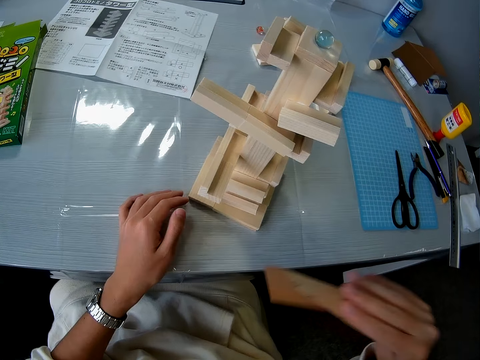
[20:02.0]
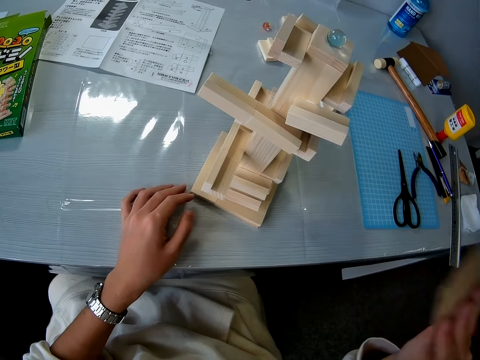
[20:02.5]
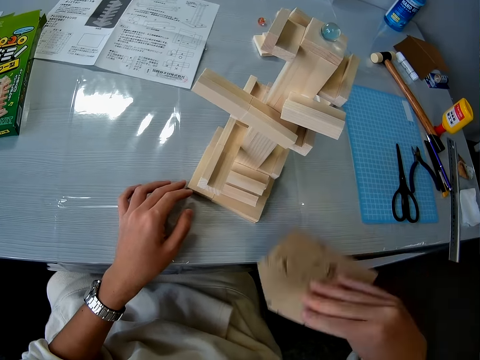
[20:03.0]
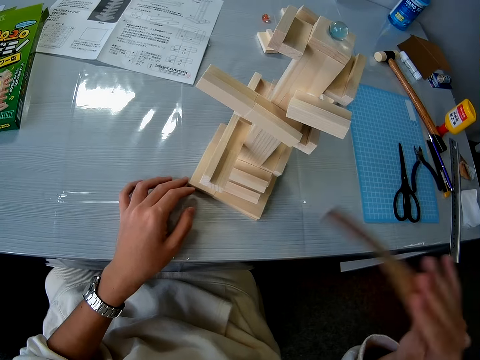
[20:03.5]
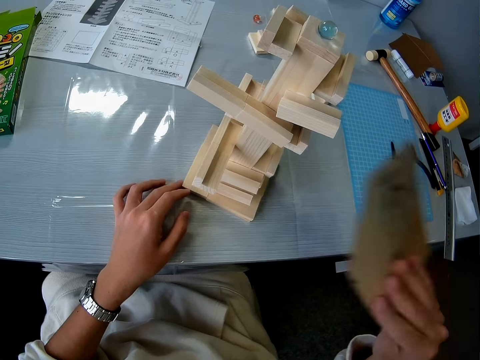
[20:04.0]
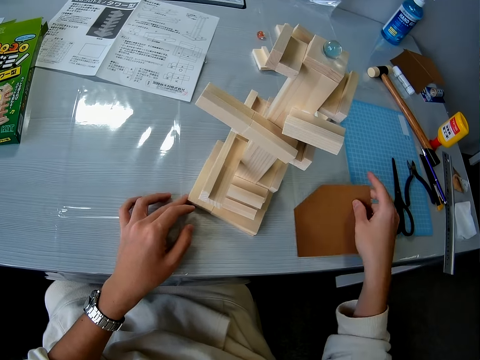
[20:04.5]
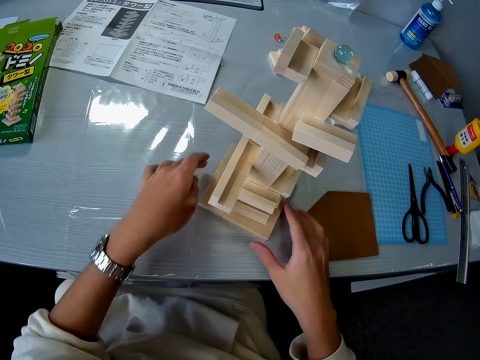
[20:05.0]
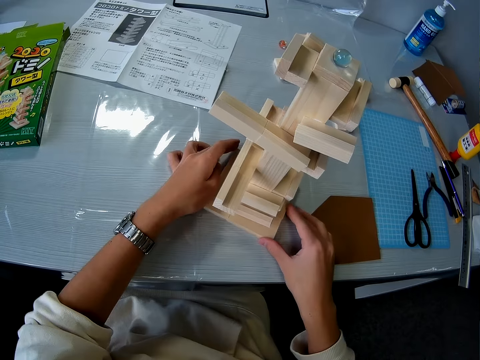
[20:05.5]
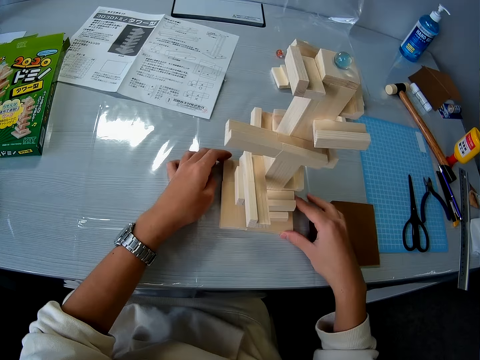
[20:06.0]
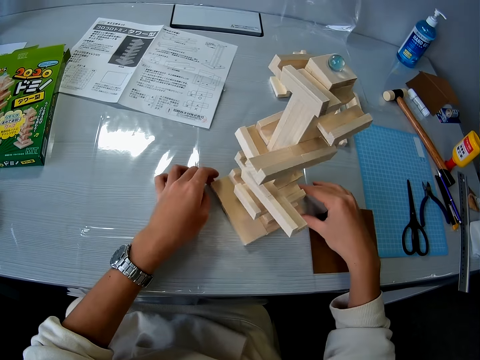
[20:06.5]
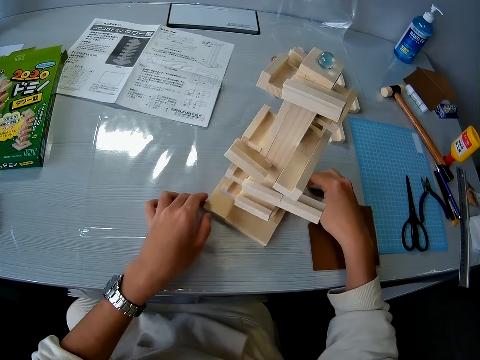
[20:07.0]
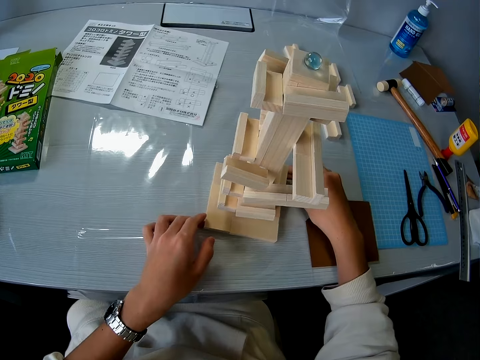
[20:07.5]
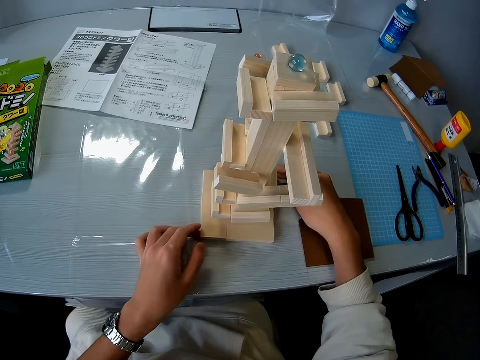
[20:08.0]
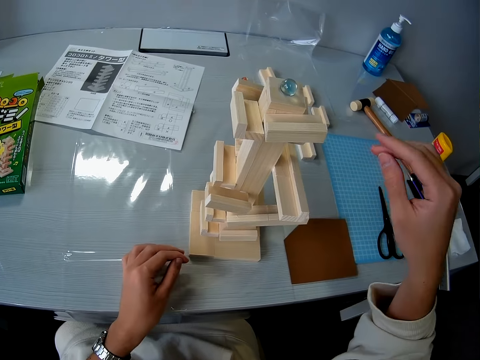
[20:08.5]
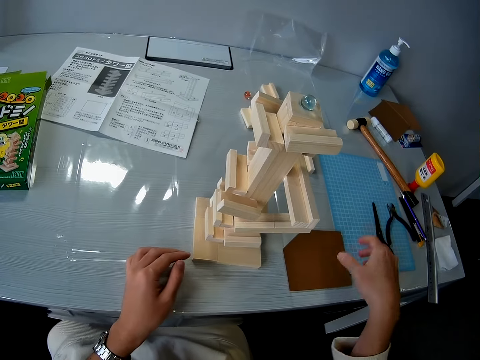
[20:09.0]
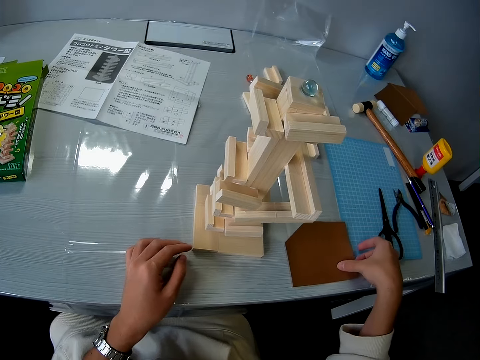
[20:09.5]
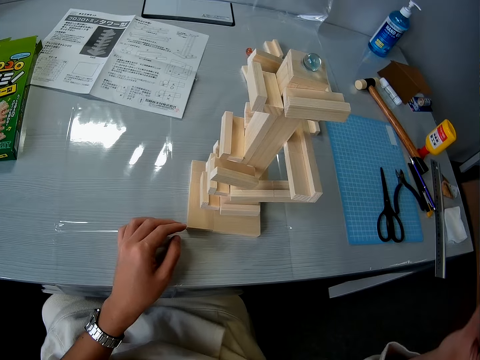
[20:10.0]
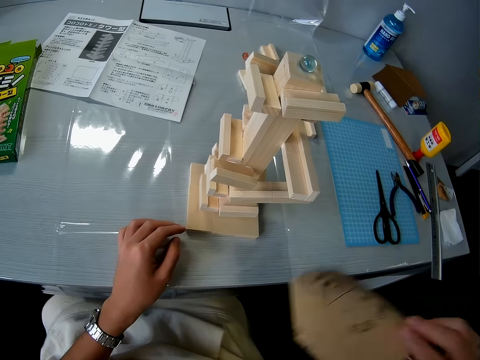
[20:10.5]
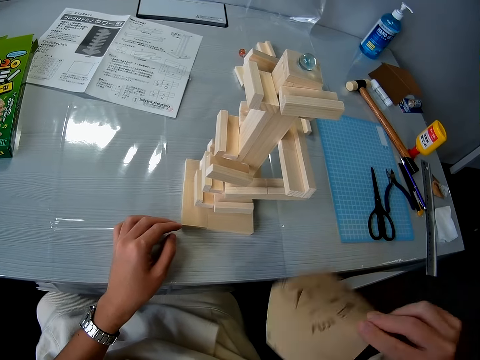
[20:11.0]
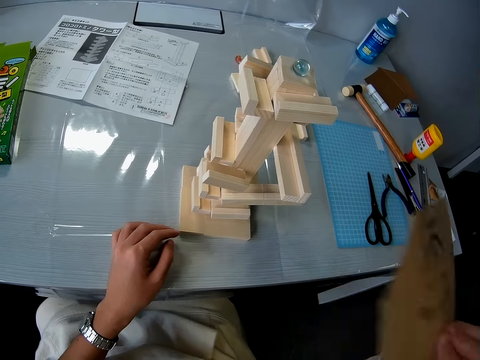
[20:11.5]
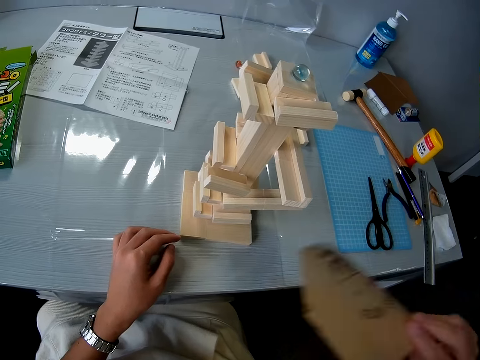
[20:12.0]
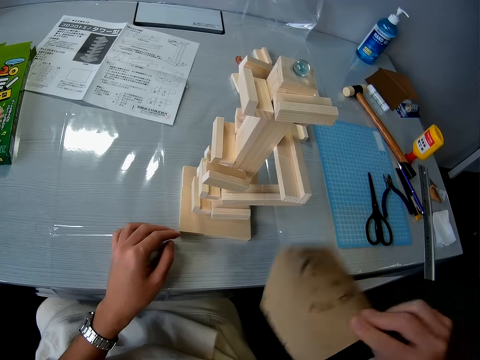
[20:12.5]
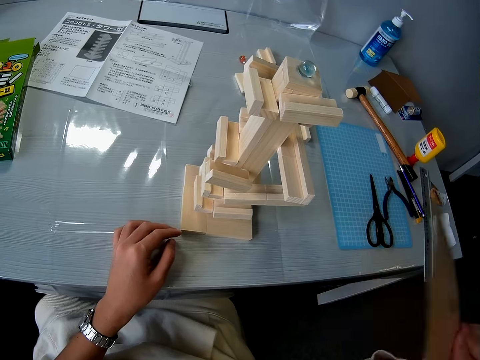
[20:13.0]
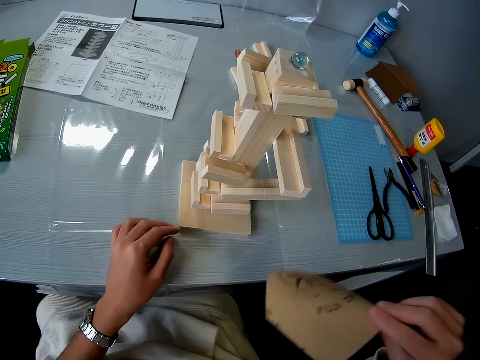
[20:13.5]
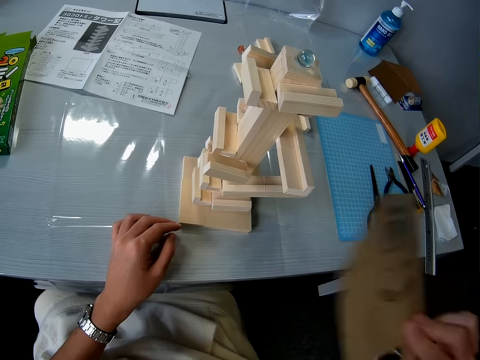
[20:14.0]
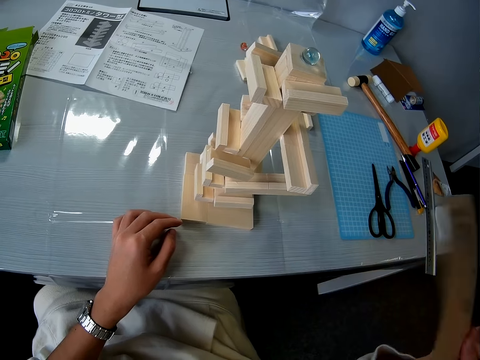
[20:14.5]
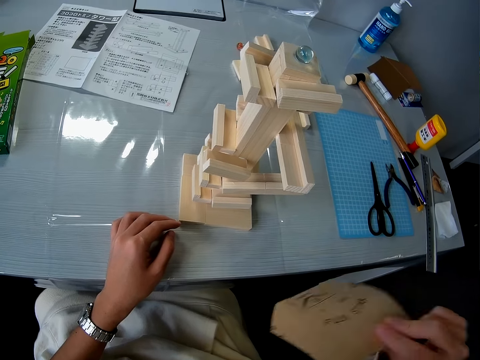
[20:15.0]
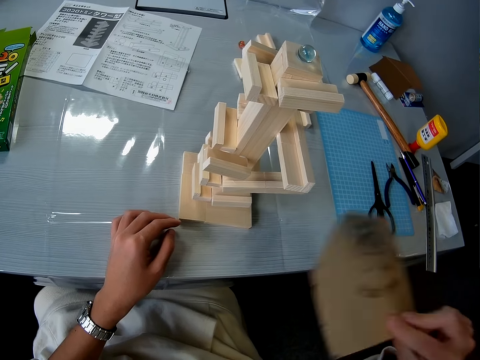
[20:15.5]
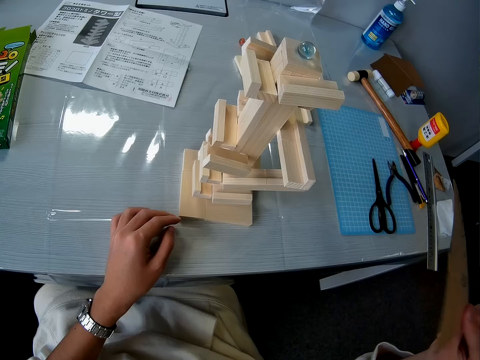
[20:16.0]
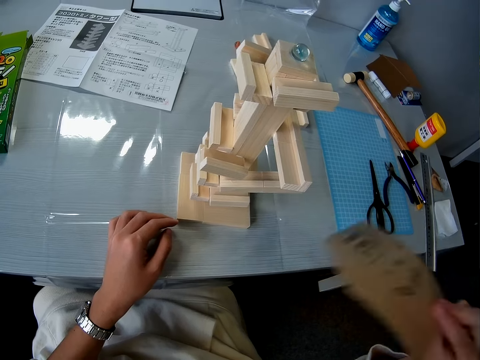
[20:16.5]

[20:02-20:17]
The camera wearer drops the brown paper on the table. She turns the wooden model on the table with her hand. She picks up the brown paper from the table. She blows the wooden model with the brown paper in her right hand.

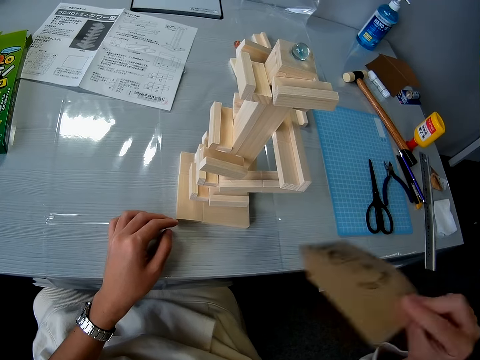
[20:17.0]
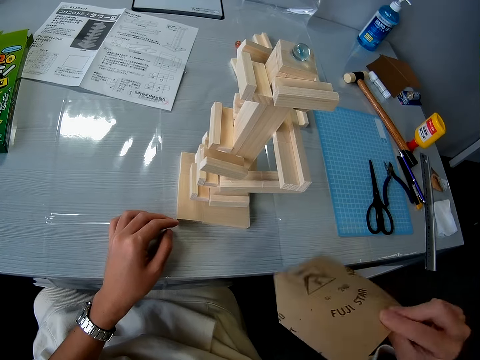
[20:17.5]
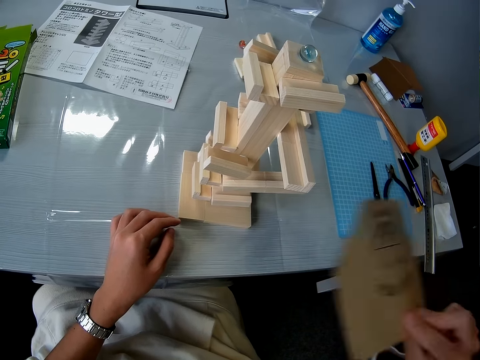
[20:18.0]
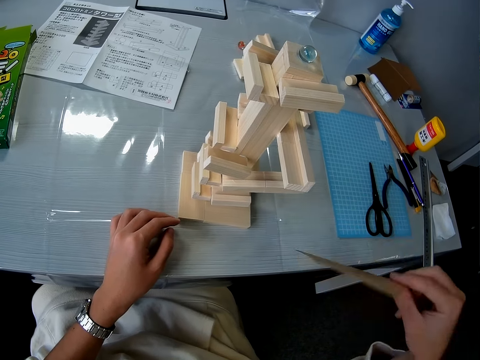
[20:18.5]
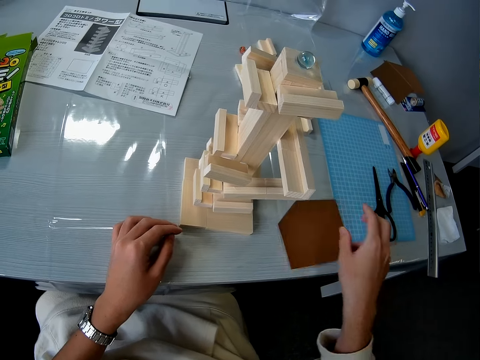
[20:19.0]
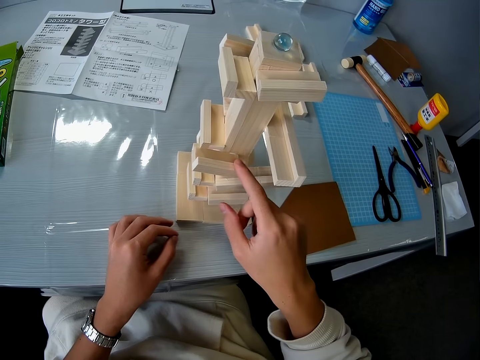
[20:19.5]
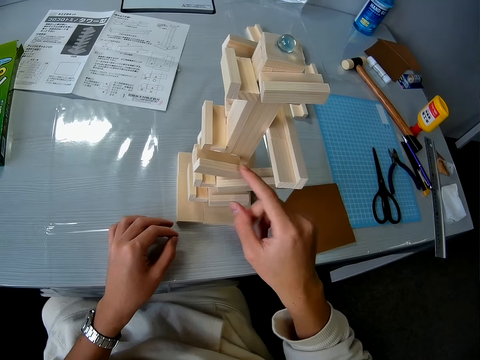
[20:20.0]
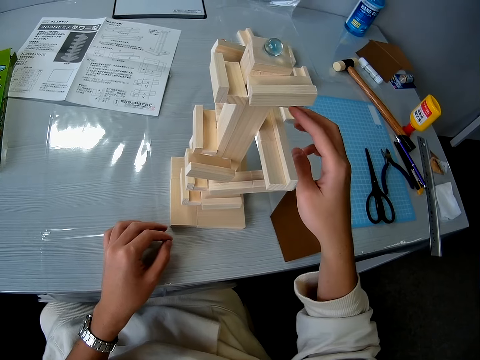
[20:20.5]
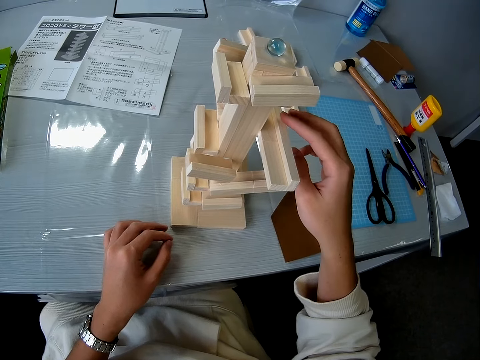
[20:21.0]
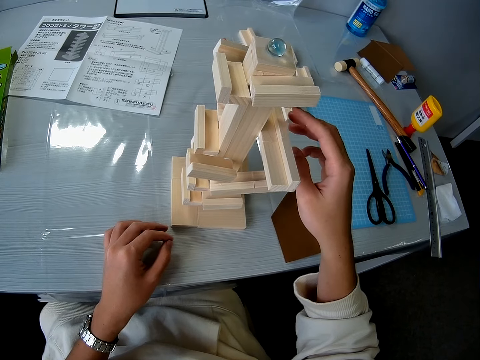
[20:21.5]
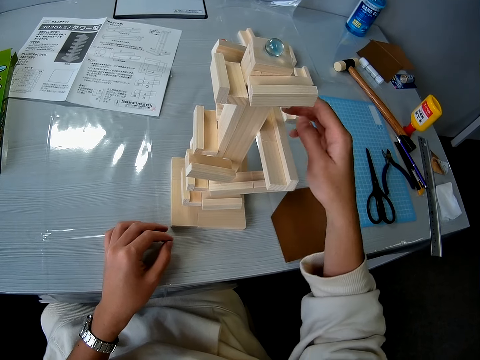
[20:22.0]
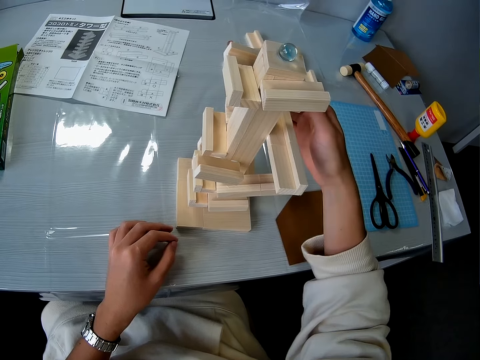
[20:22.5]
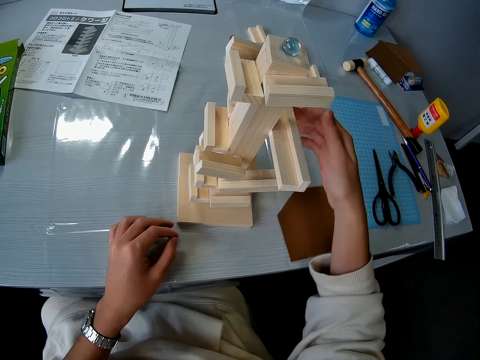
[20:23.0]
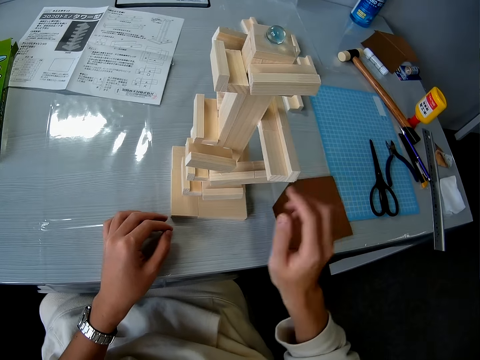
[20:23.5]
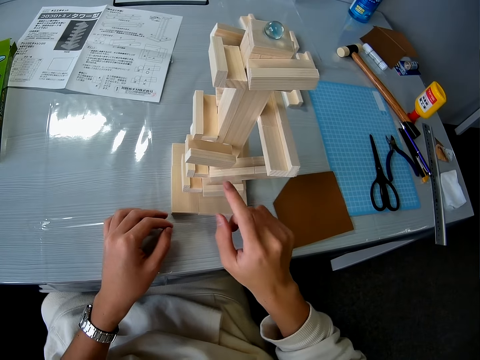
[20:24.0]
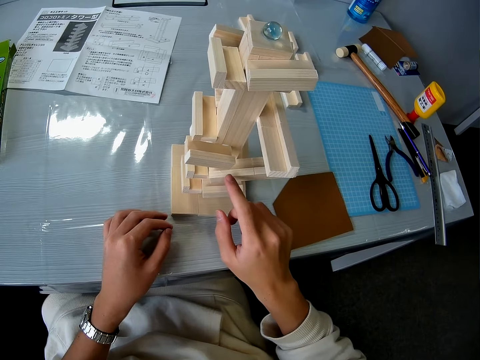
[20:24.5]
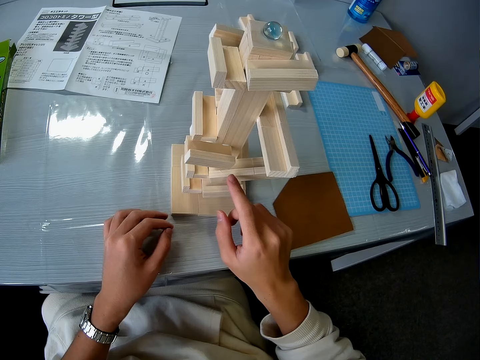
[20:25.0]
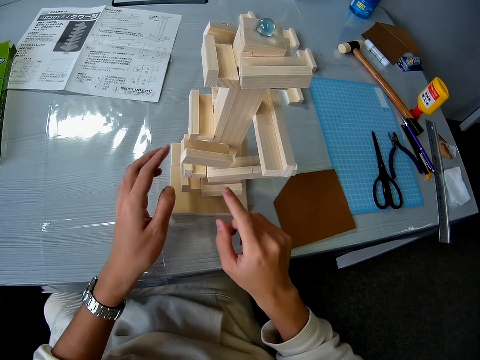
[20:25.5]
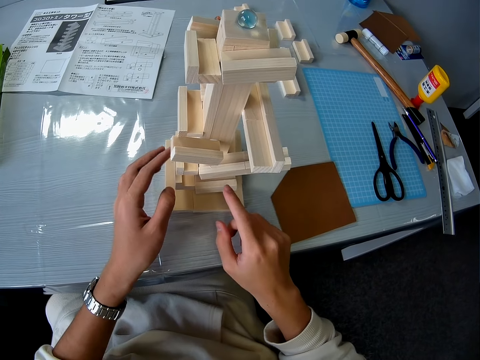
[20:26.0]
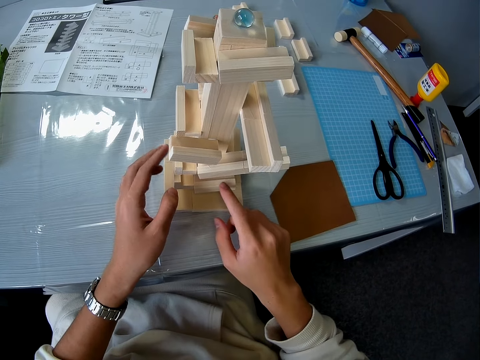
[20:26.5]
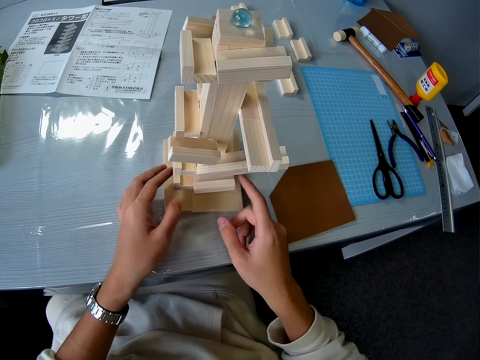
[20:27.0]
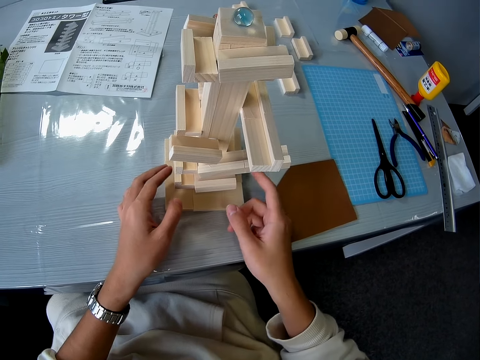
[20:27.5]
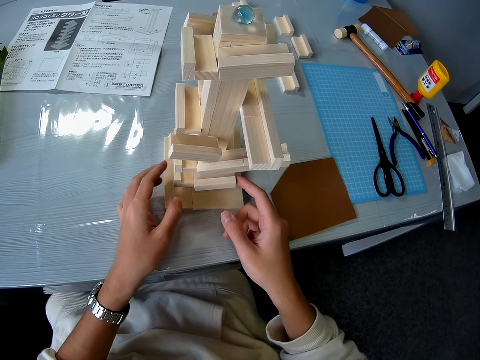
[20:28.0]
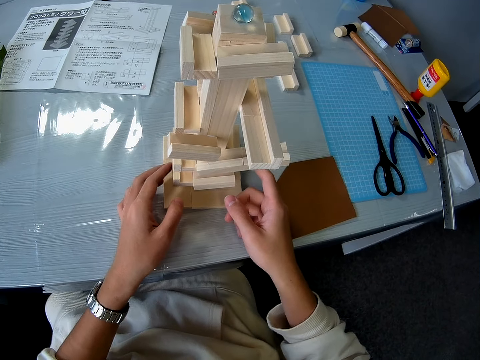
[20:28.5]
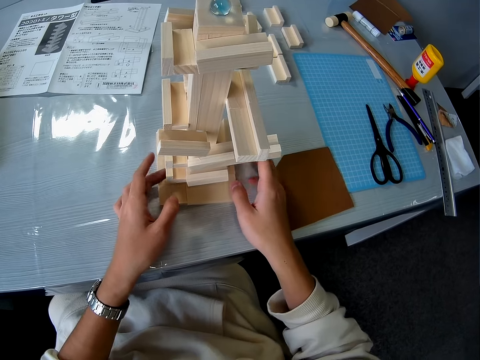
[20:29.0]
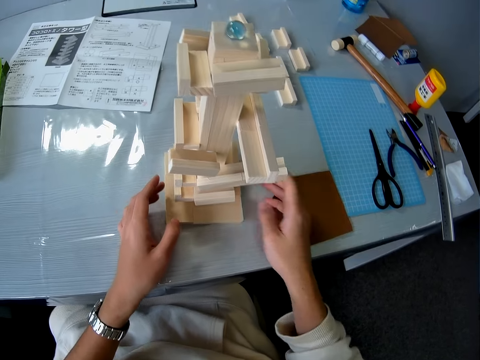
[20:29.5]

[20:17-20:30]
The camera wearer drops the brown paper on the table. She touches the wooden craft. She hits the wooden model with her hands.
